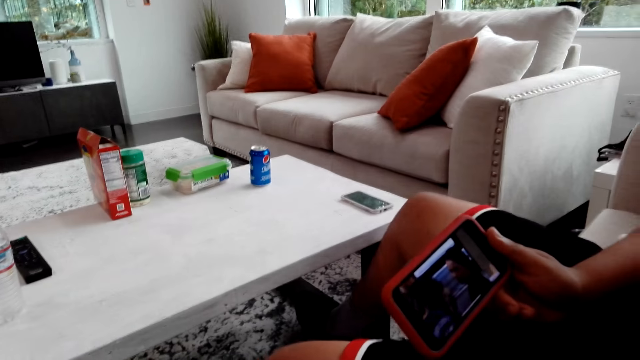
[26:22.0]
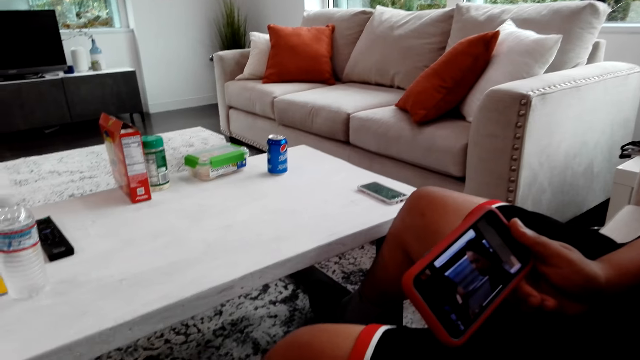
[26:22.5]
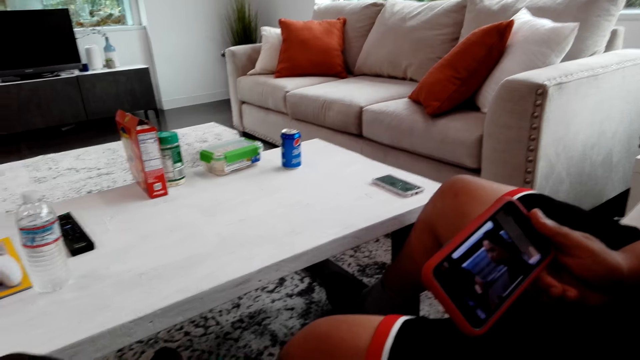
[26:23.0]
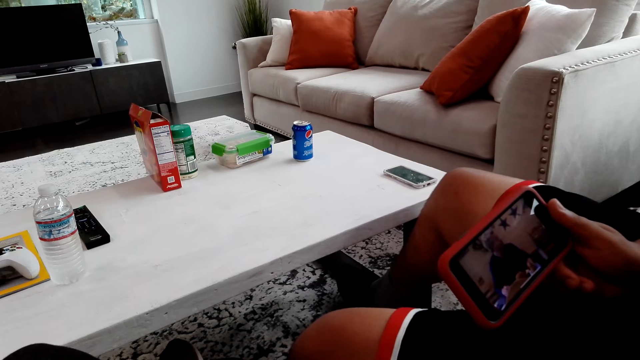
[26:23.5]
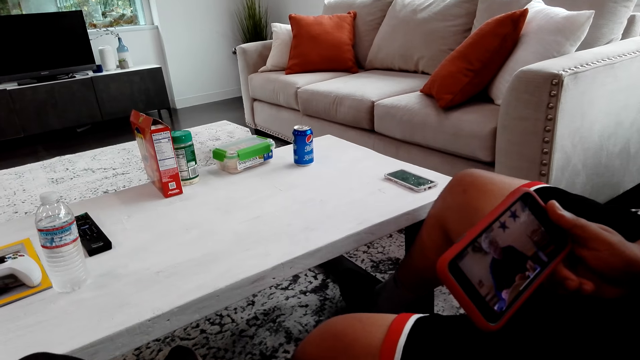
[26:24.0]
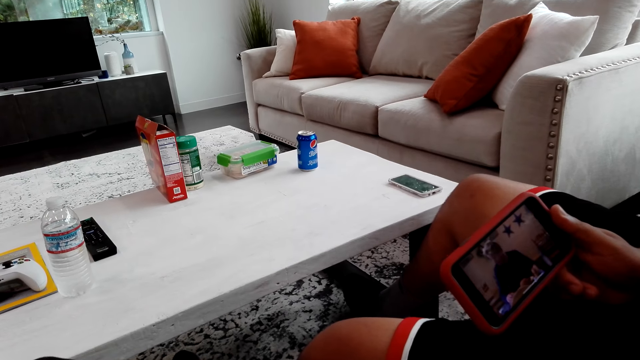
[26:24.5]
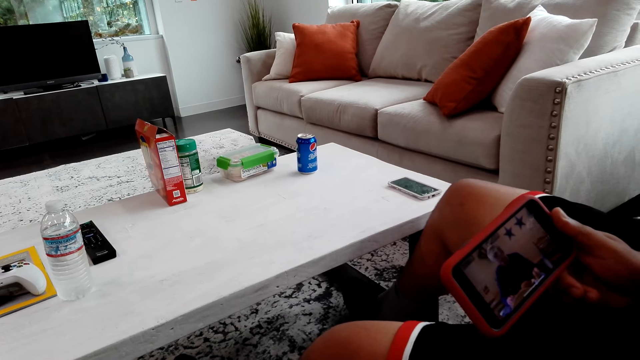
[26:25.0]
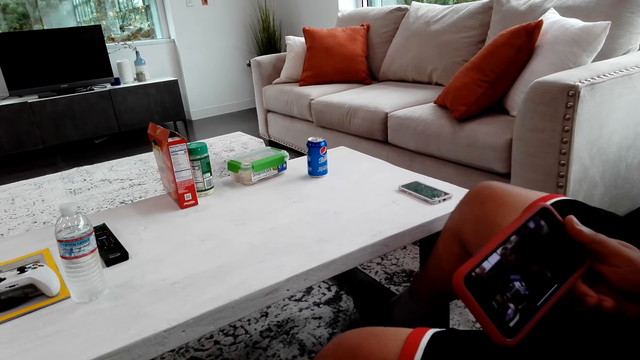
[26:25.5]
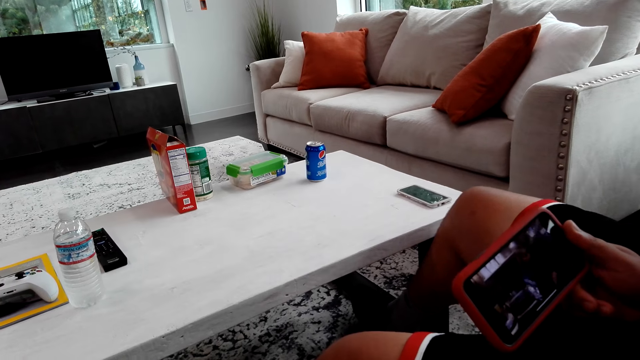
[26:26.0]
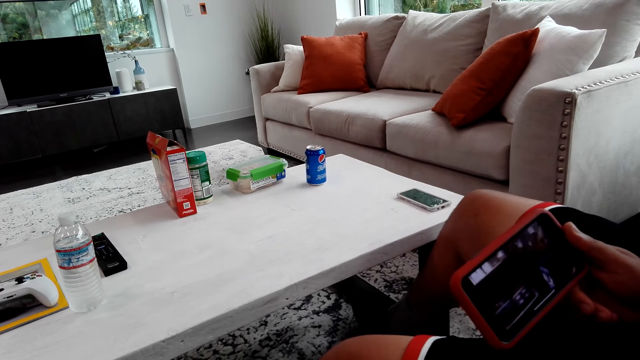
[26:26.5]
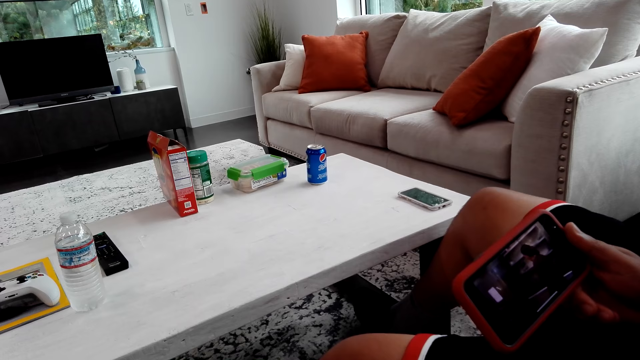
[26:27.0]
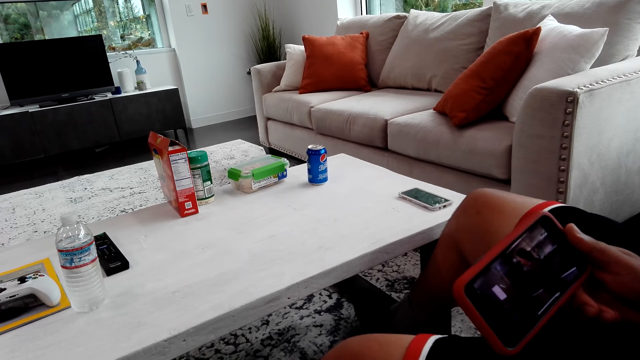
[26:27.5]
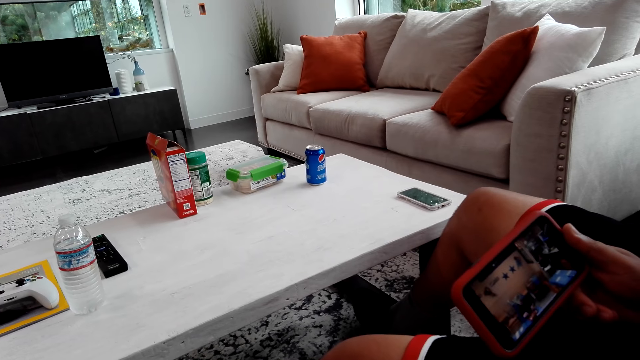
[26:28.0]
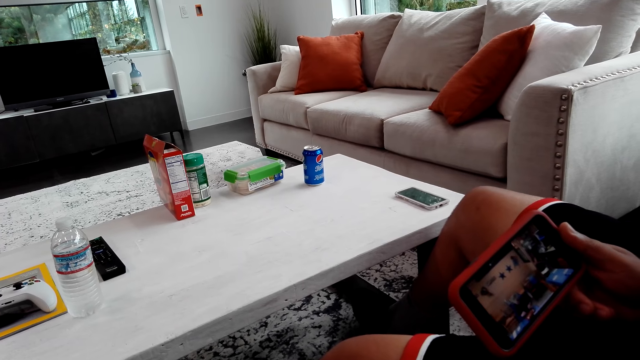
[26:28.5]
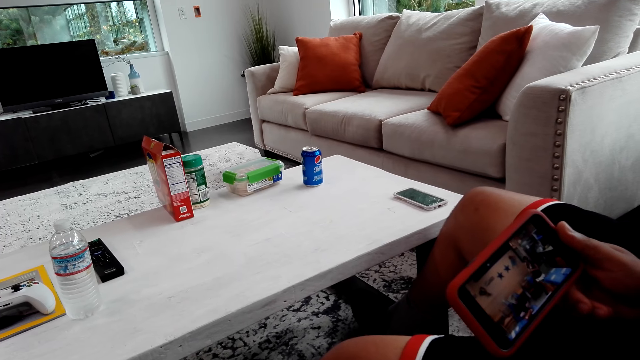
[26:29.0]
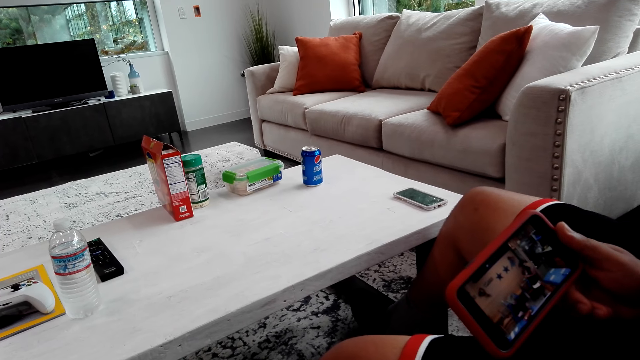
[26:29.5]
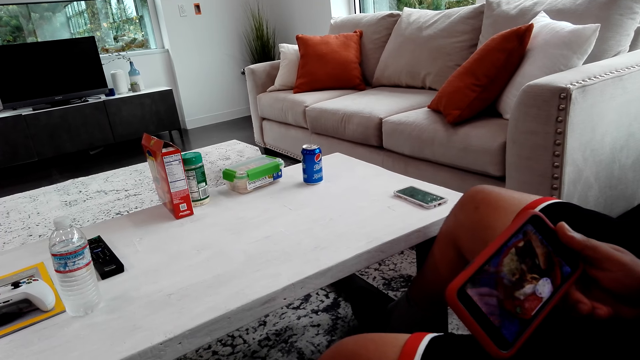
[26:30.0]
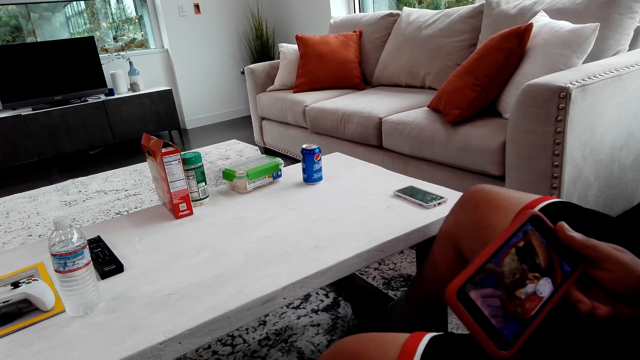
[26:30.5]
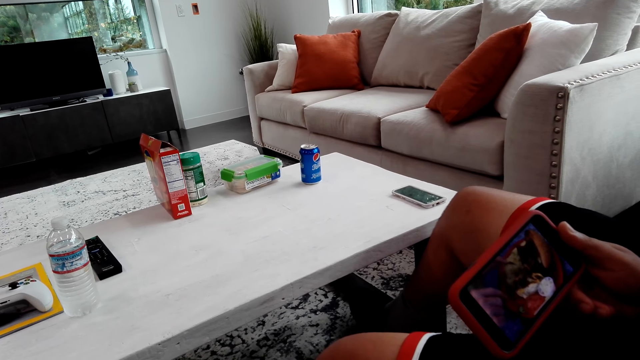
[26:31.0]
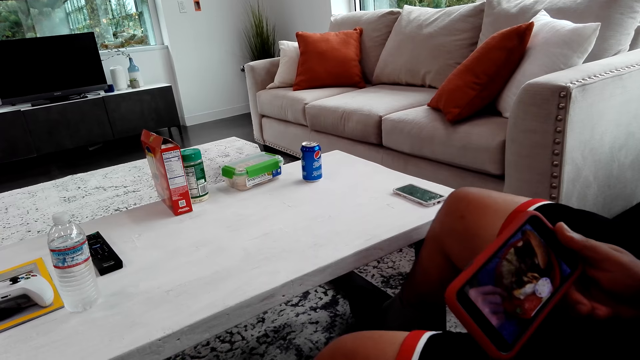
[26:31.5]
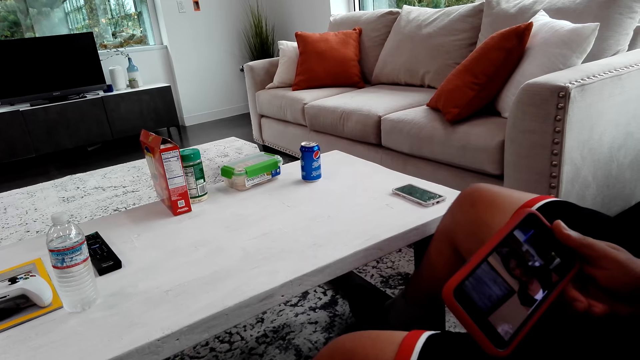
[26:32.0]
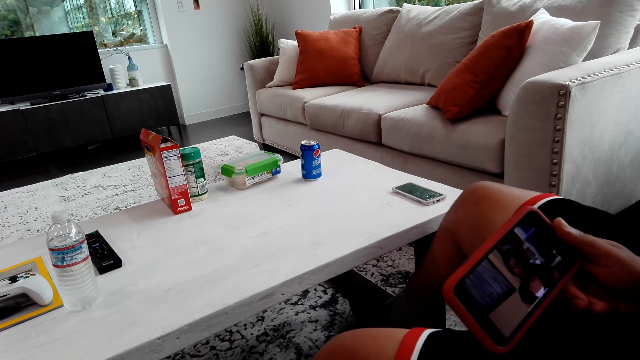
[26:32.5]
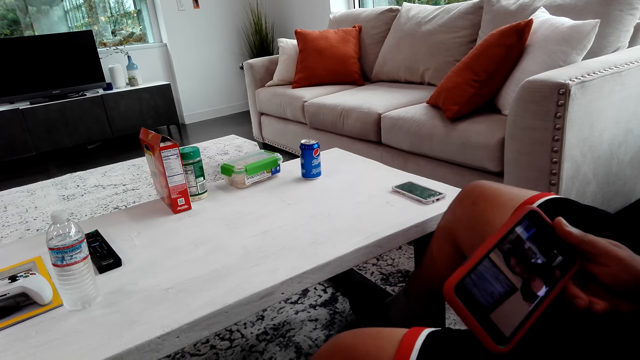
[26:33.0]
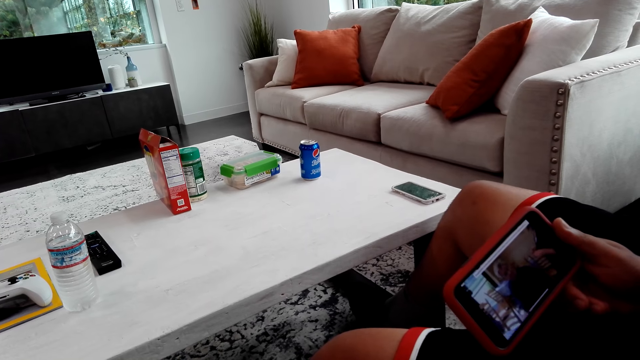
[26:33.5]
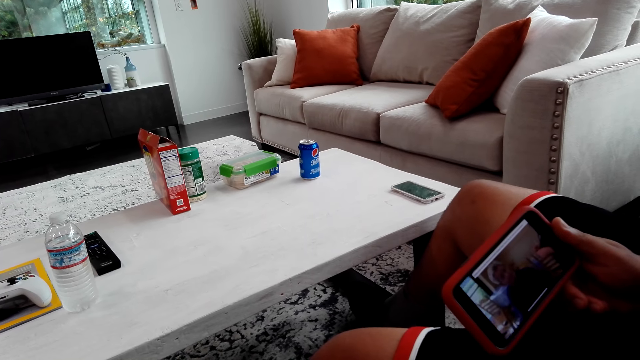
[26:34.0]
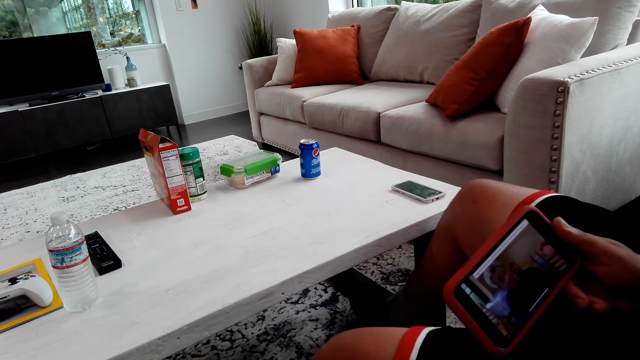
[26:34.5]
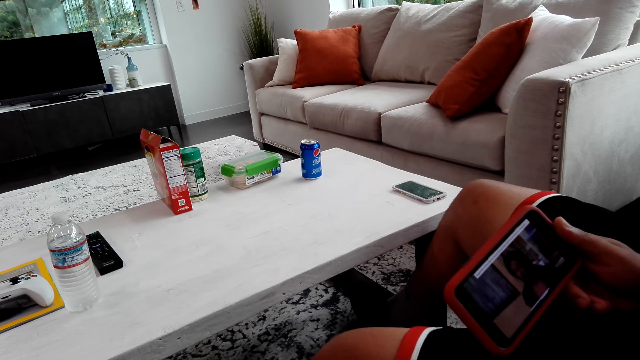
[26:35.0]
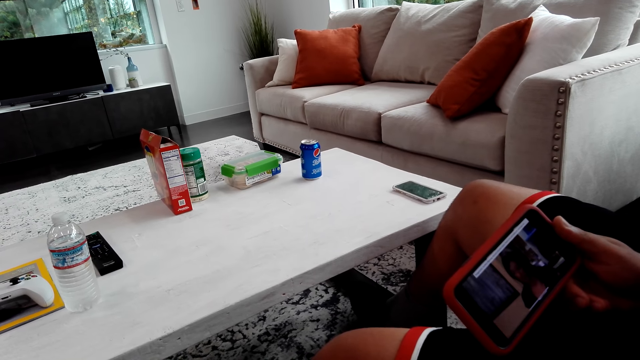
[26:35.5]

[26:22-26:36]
A man shakes his legs repeatedly.

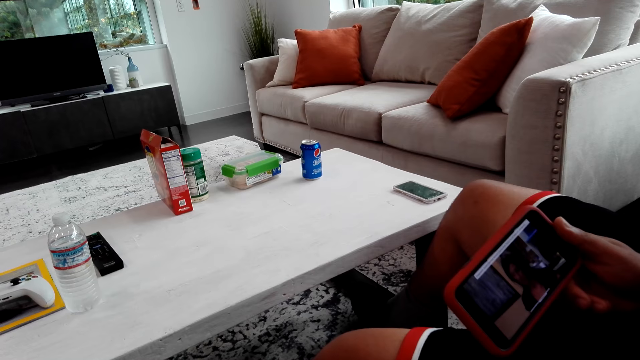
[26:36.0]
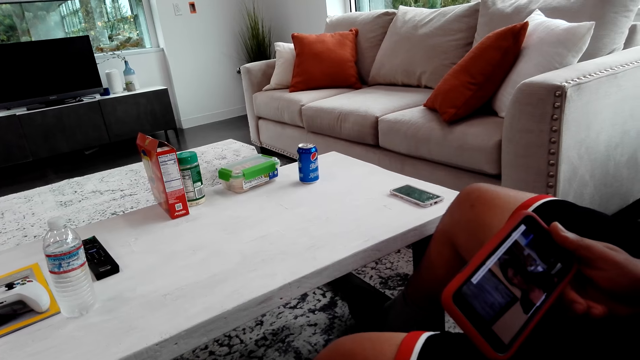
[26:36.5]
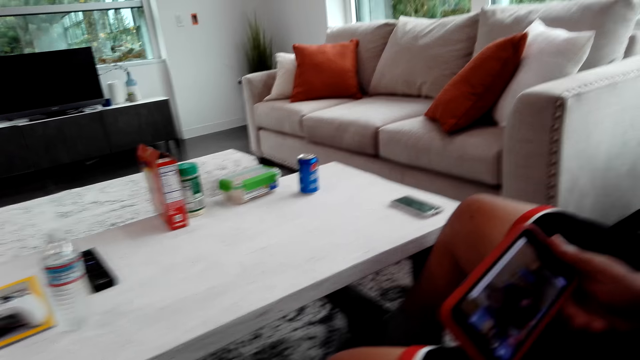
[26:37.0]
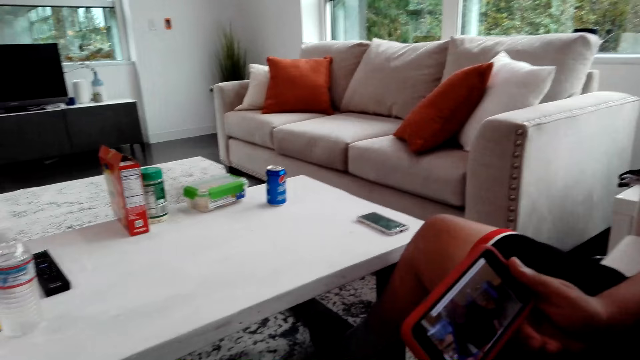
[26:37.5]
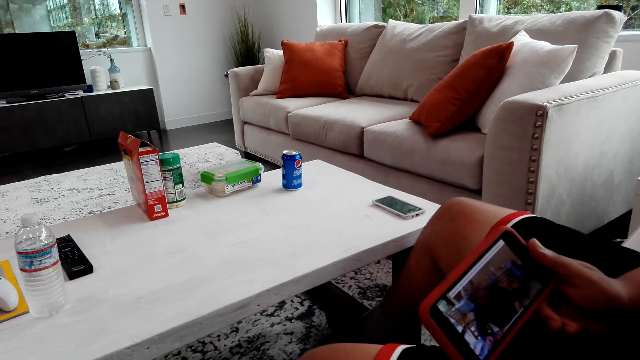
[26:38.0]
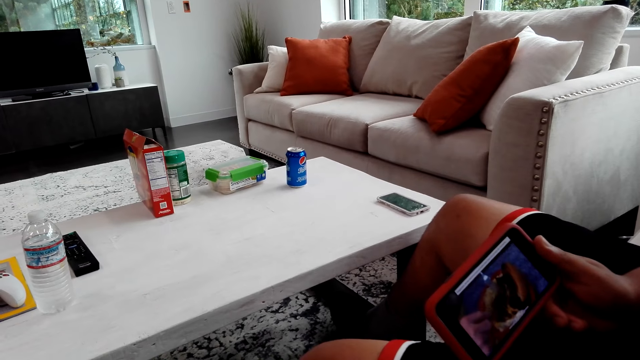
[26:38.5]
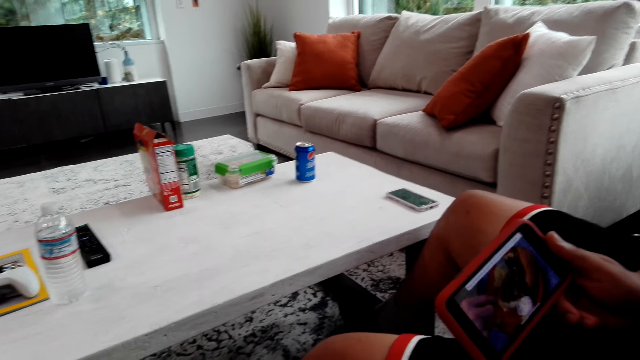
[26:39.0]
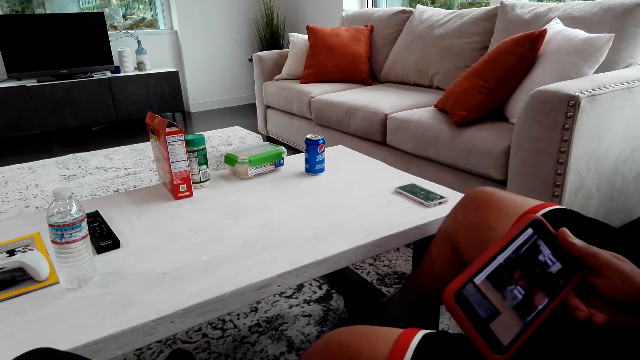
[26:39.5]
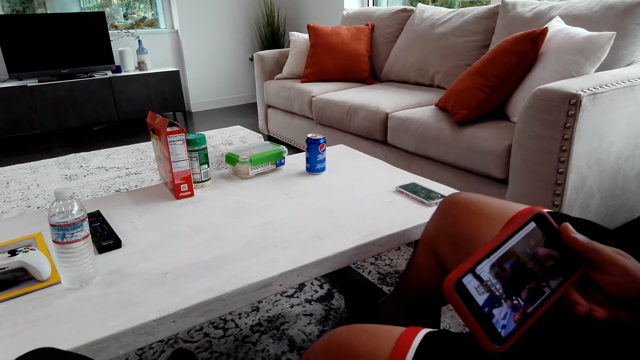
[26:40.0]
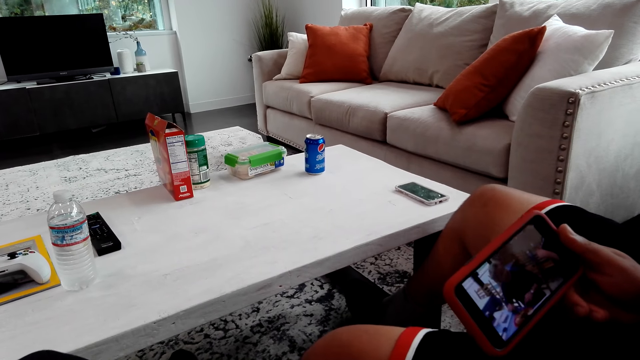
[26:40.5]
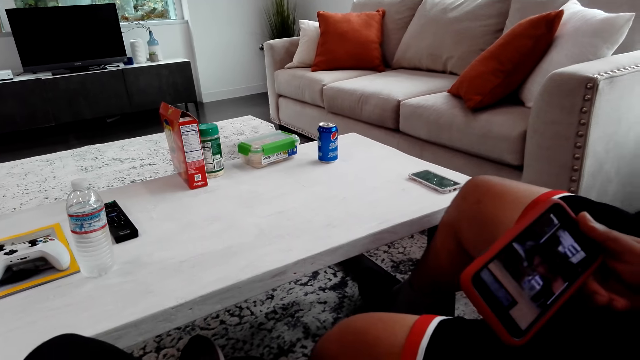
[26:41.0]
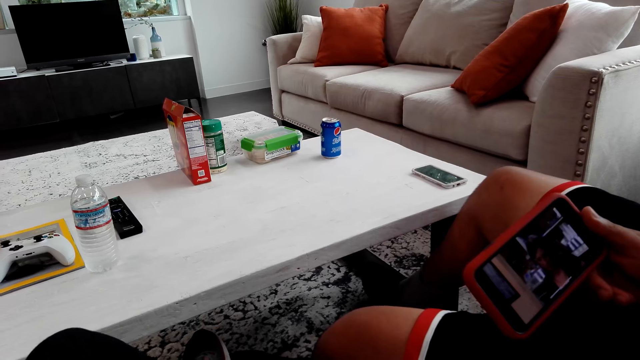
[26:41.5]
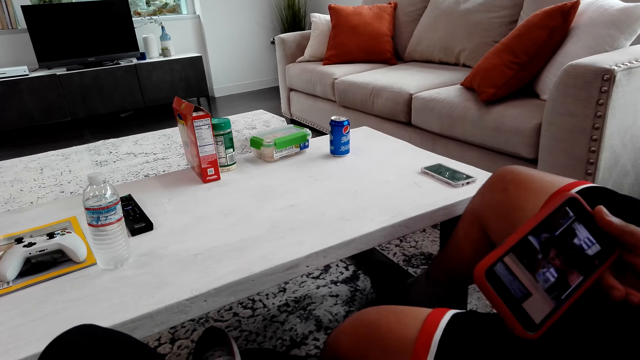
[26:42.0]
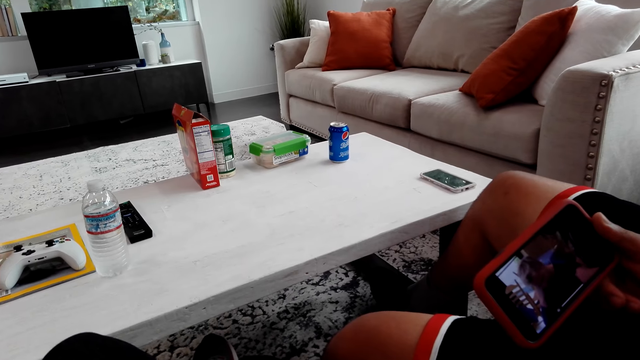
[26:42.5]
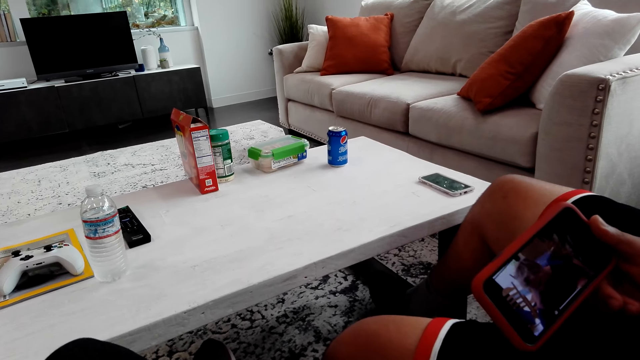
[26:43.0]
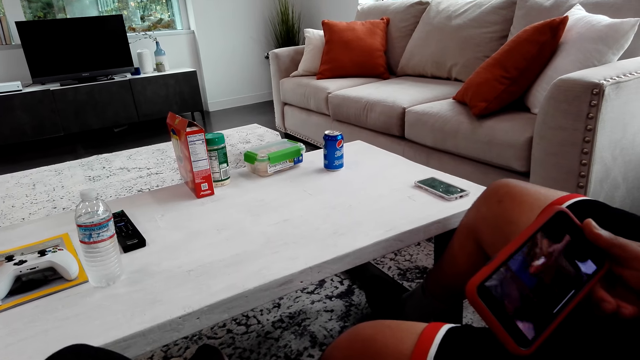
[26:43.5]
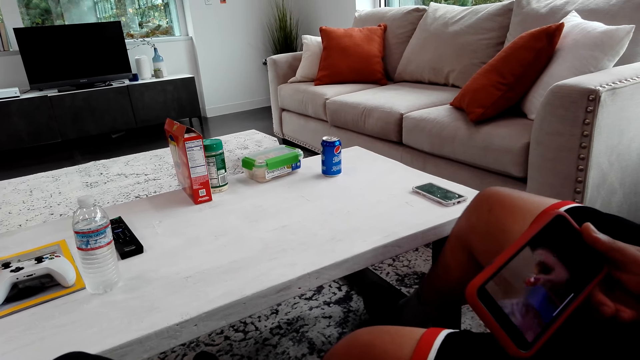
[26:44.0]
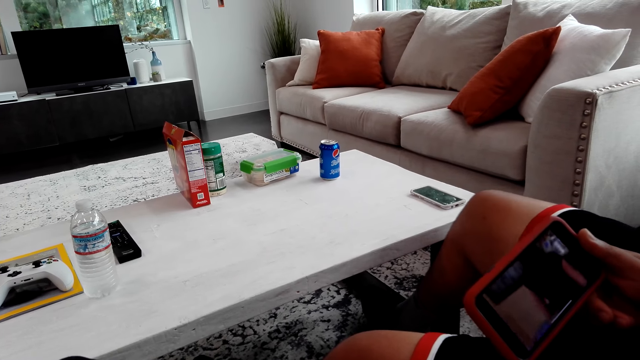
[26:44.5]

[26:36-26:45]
A man shakes his legs.
